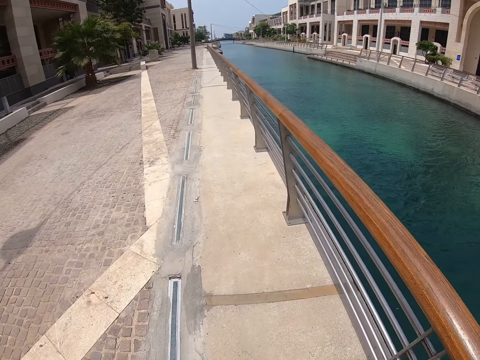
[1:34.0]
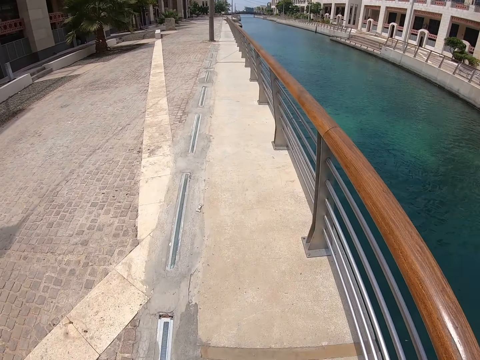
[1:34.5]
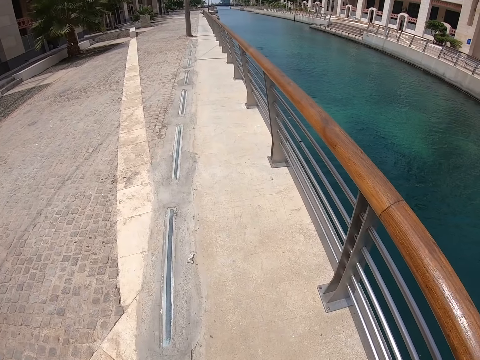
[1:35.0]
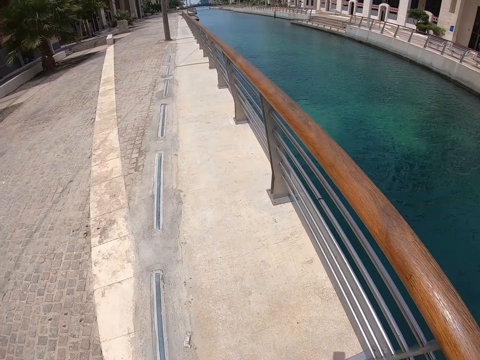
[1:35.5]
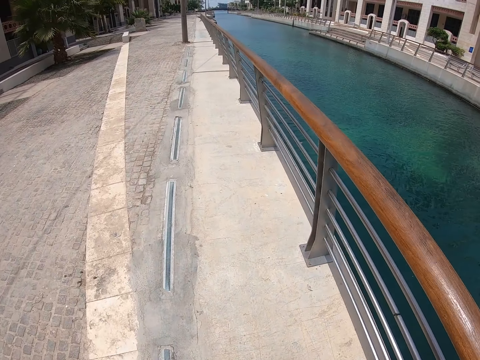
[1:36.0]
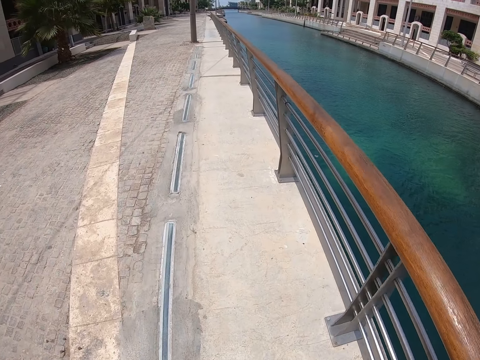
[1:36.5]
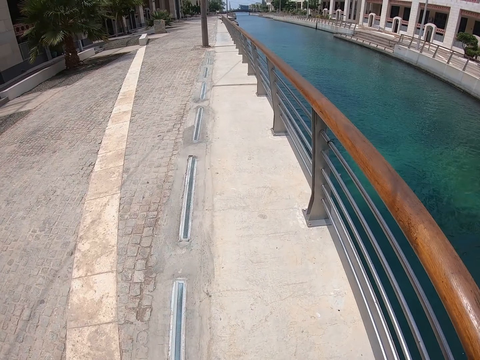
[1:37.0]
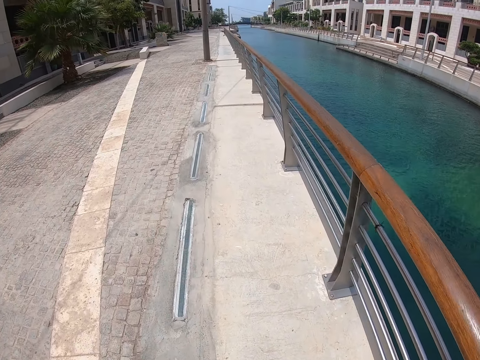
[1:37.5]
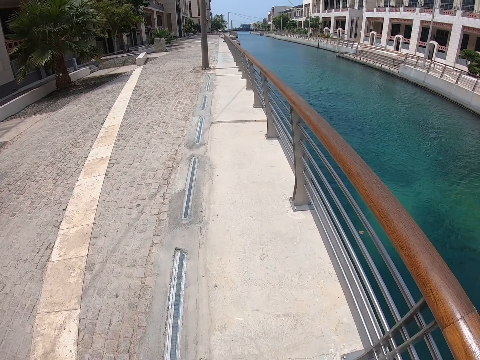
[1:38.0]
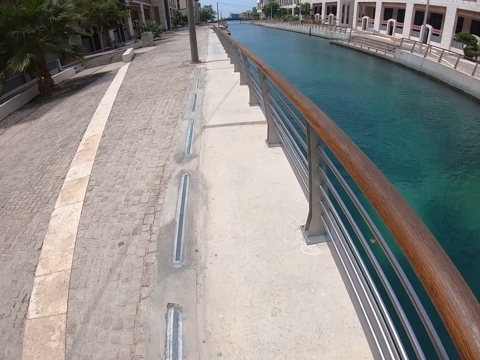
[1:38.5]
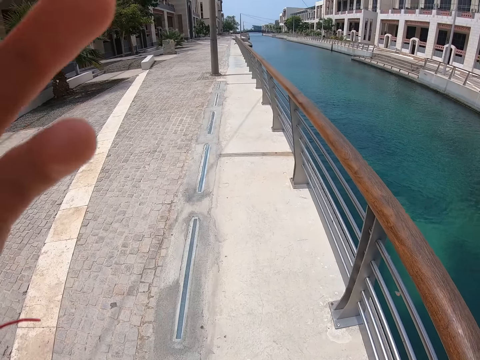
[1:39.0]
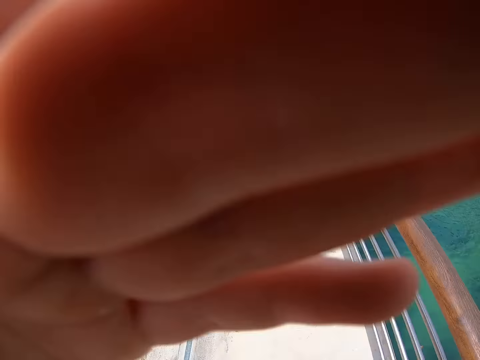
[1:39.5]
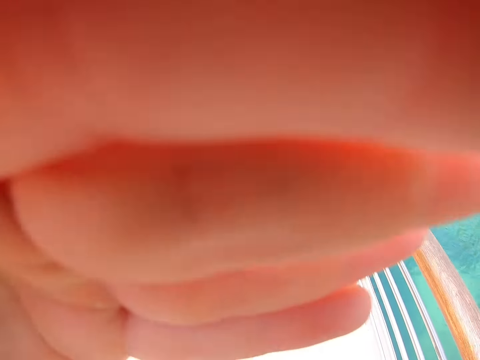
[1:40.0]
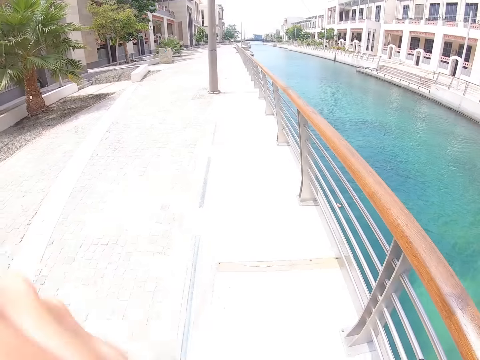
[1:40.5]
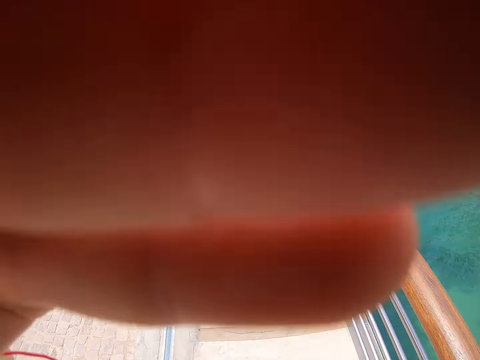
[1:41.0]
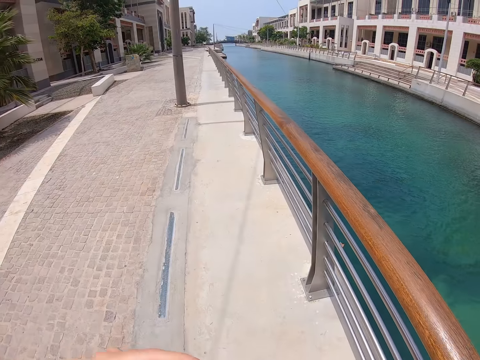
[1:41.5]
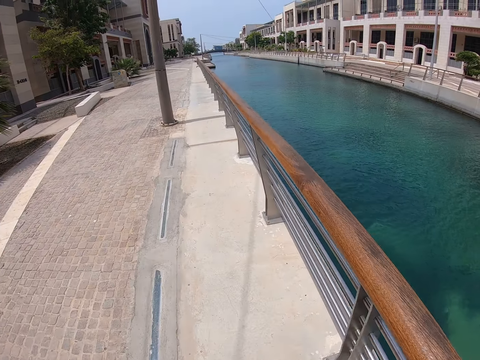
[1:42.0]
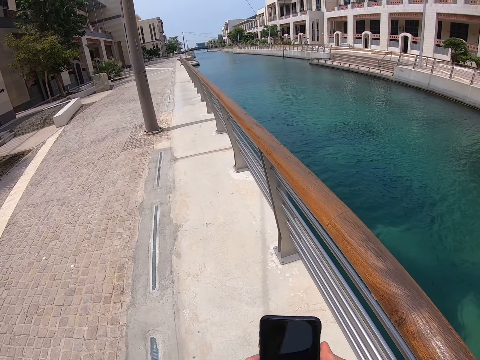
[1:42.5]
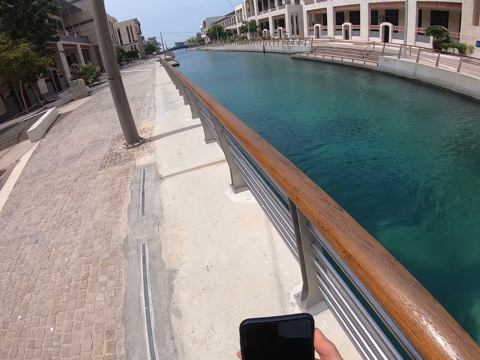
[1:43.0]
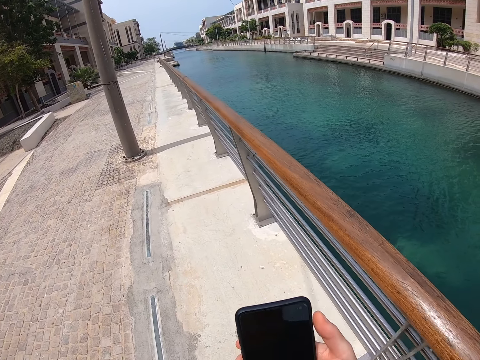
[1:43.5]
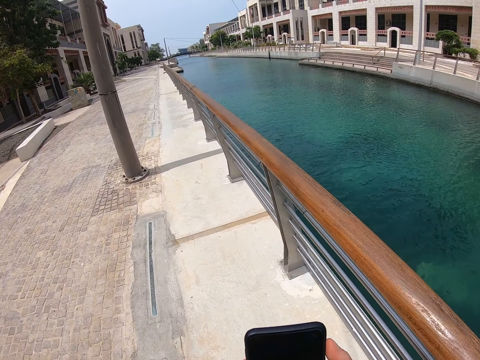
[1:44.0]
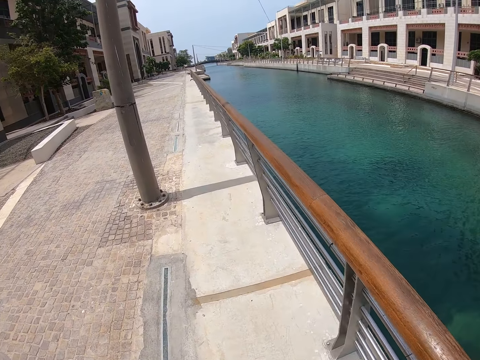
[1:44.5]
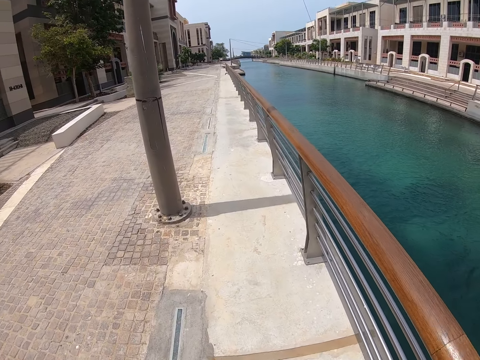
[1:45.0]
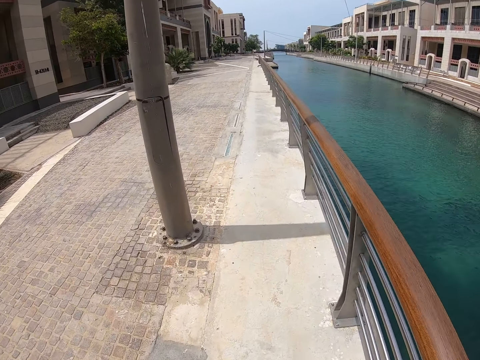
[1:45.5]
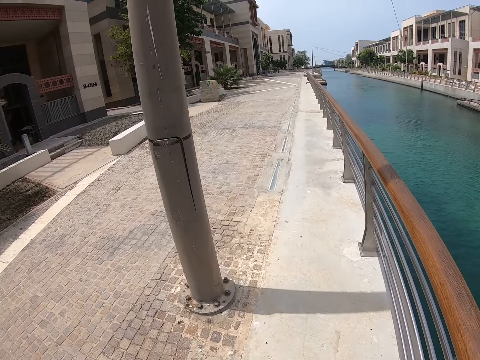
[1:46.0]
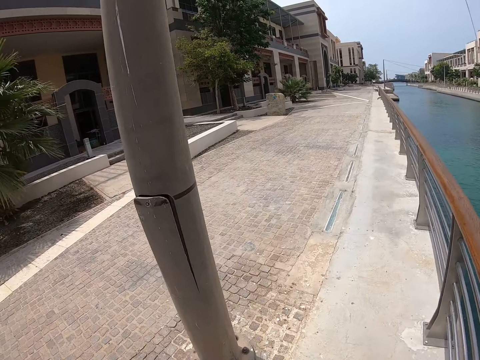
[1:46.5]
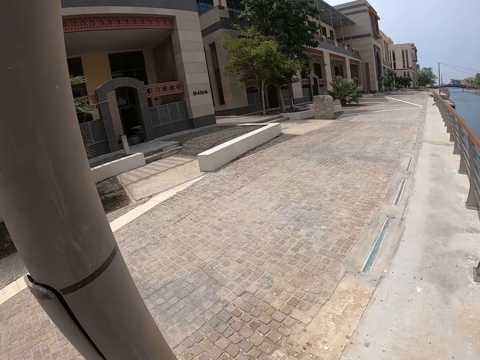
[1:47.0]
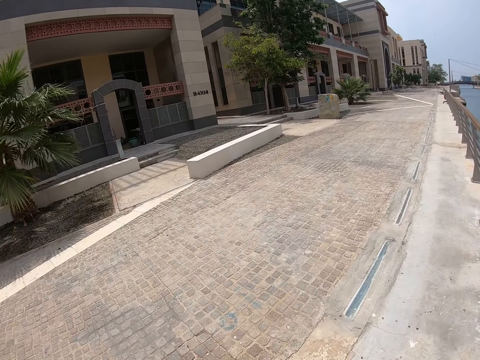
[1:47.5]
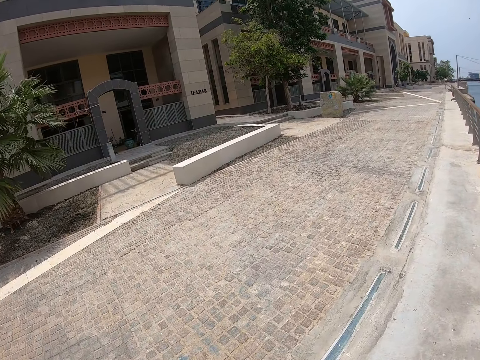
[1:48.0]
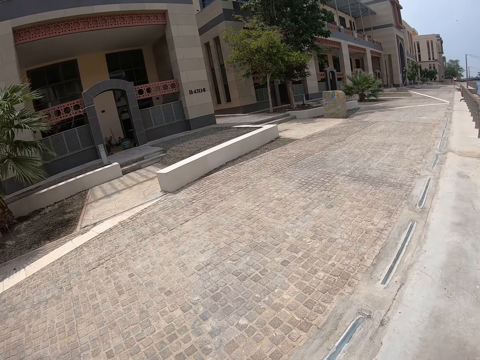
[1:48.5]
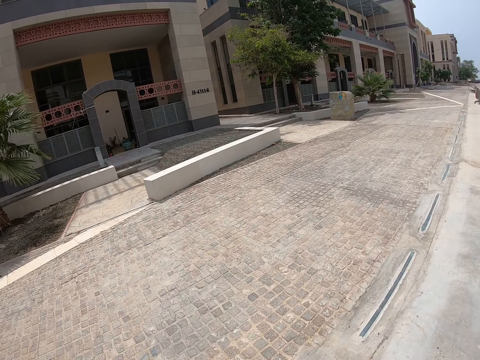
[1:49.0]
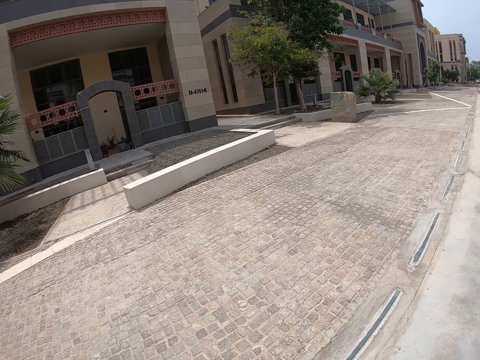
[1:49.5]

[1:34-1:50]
The camera wearer moves the left hand up. They walk along the railing. They wipe the head camera. They adjust the camera. They walk along the railing. They hold the phone up. They operate the phone. They walk along the railing.

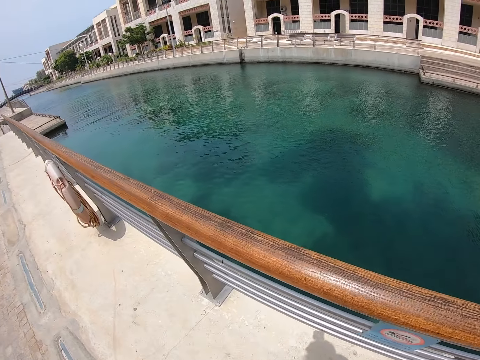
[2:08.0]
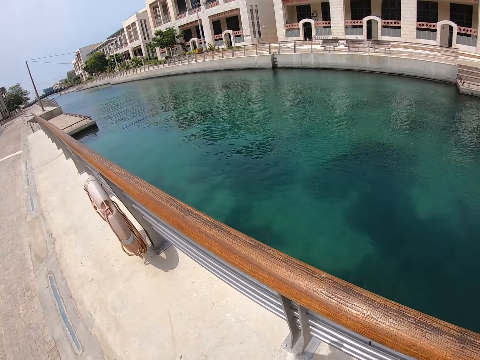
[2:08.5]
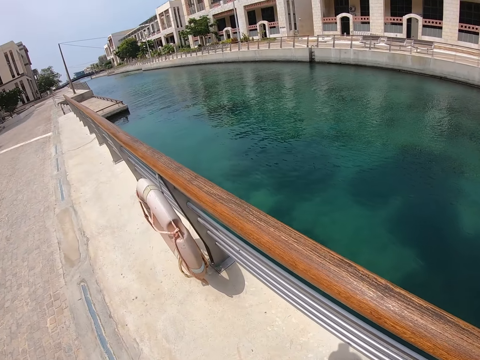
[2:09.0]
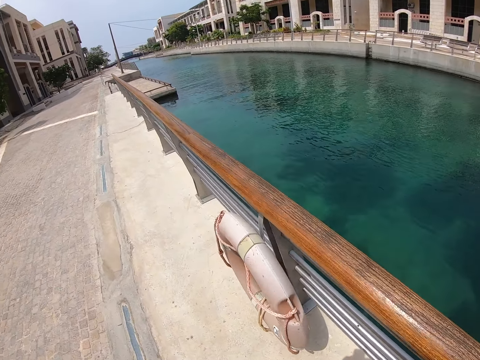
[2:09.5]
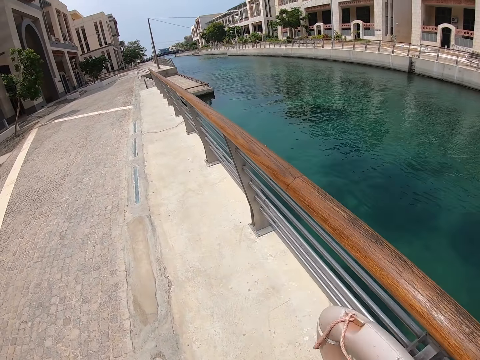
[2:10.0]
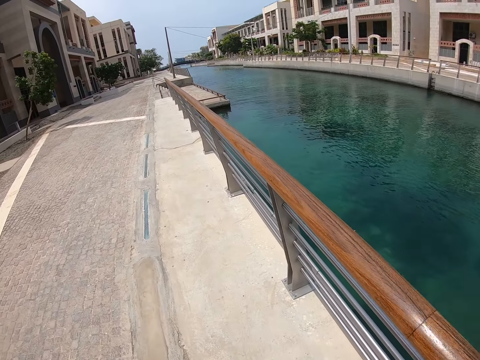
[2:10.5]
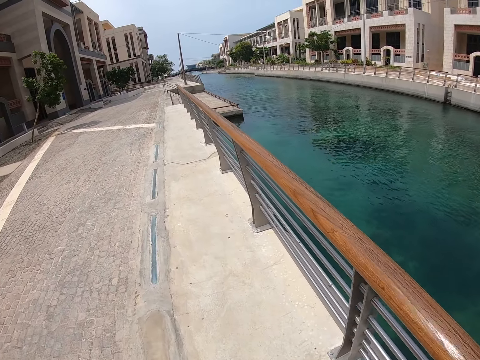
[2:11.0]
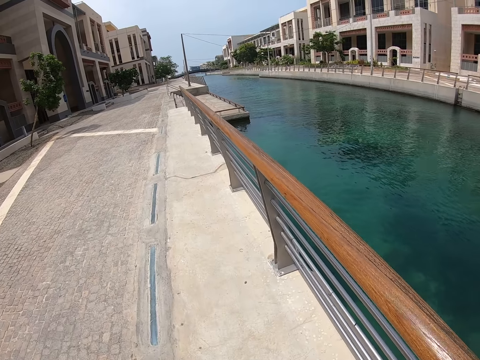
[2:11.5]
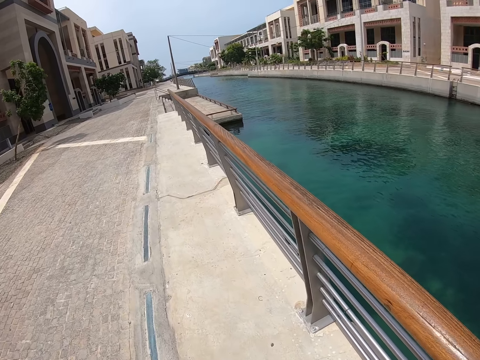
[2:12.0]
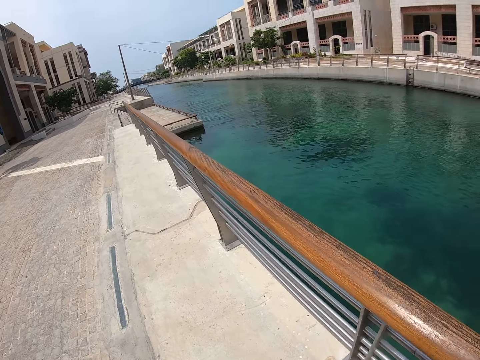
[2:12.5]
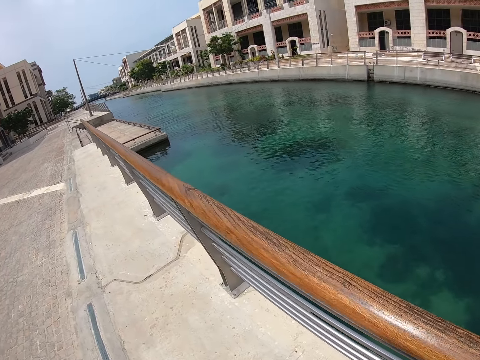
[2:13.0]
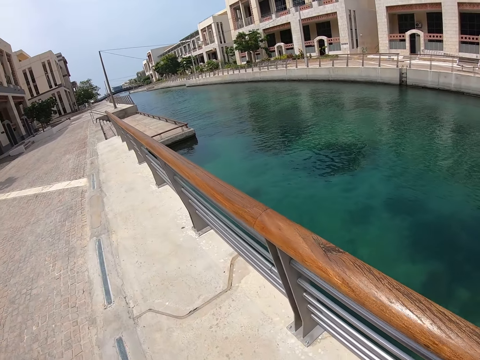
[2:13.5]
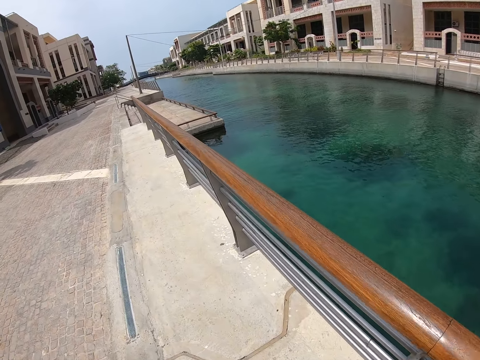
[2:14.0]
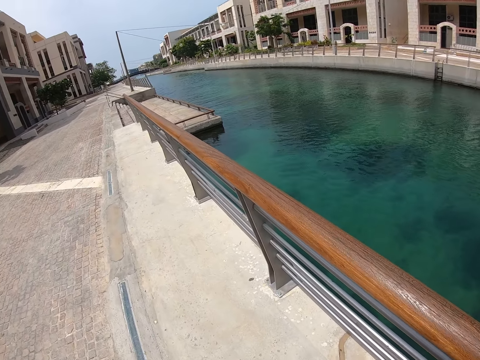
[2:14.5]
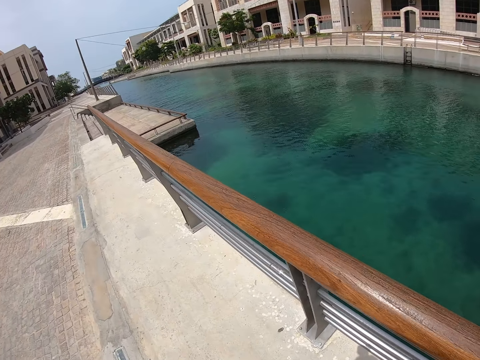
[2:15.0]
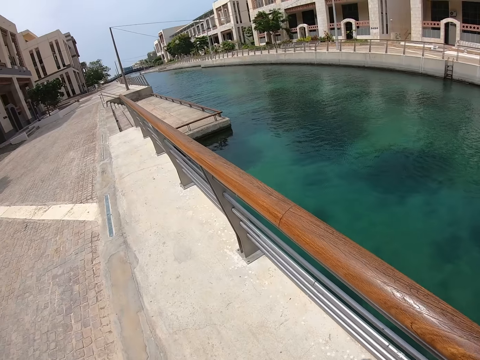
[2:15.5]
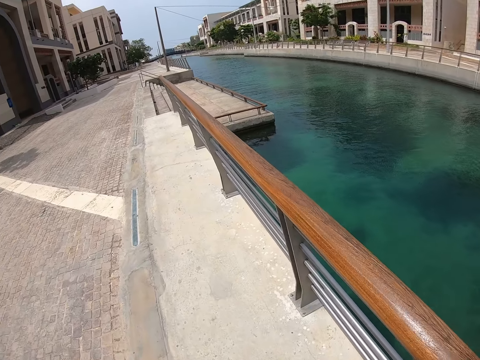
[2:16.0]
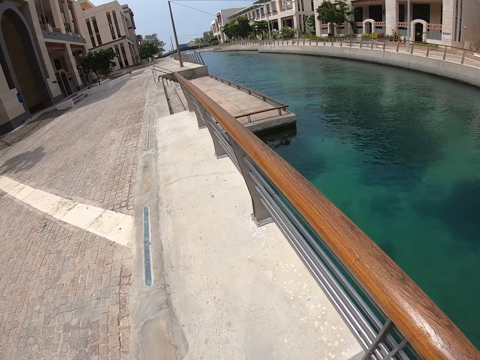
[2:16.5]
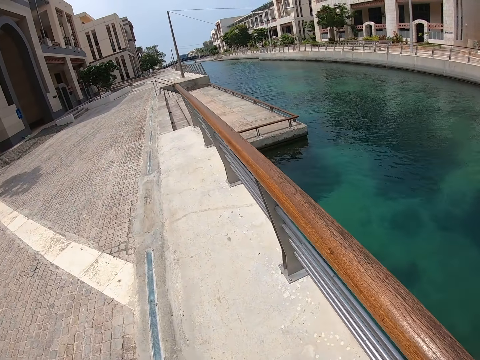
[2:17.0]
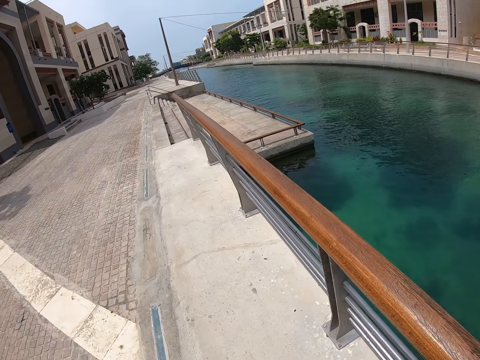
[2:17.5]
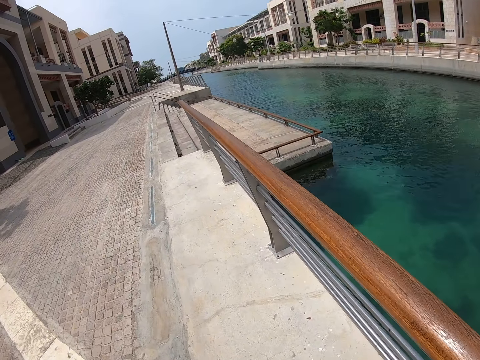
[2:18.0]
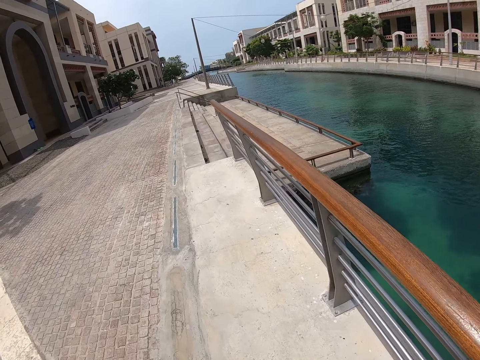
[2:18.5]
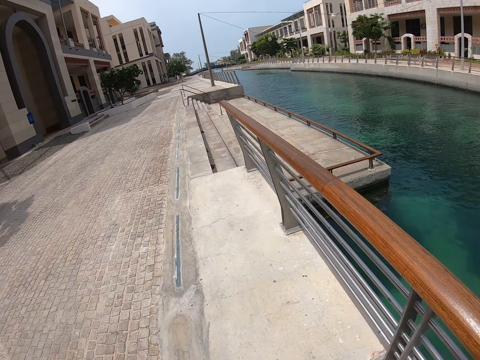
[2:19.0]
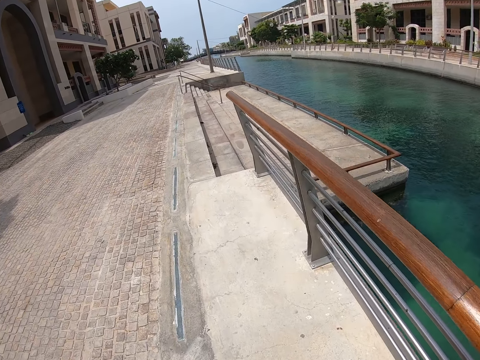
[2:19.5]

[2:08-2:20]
The camera wearer puts the right hand down and walks along the railing.
